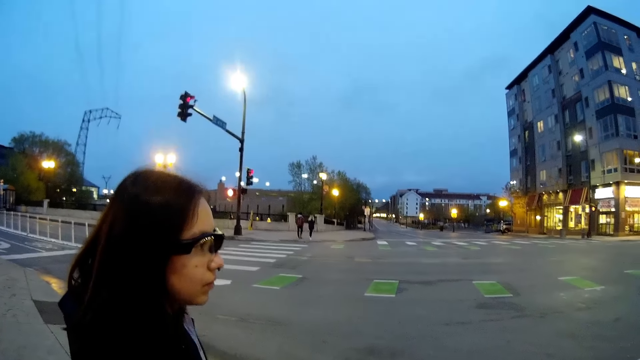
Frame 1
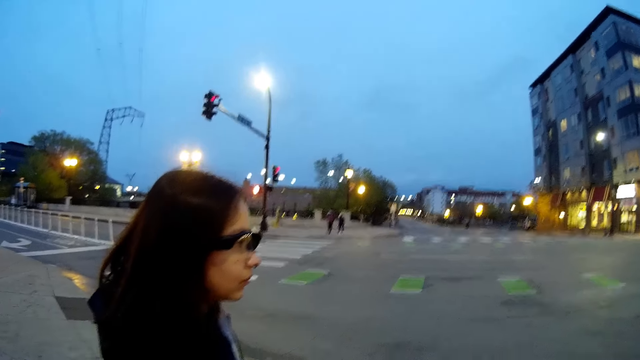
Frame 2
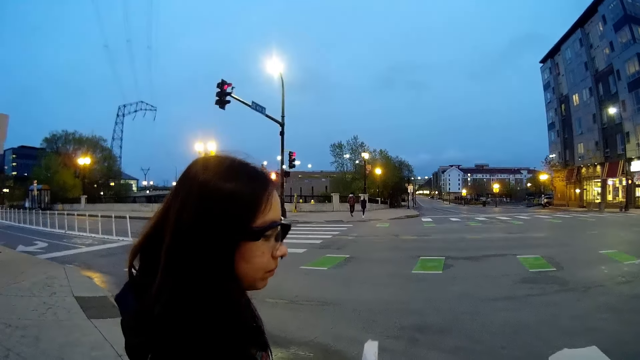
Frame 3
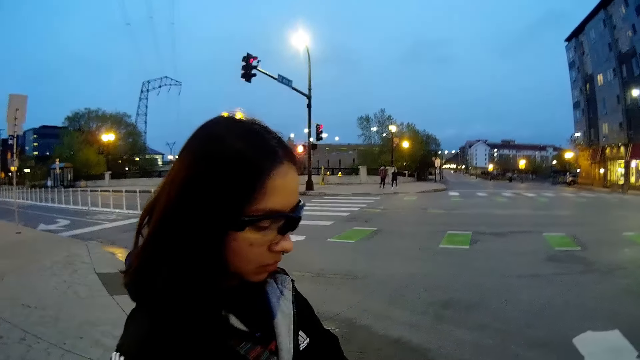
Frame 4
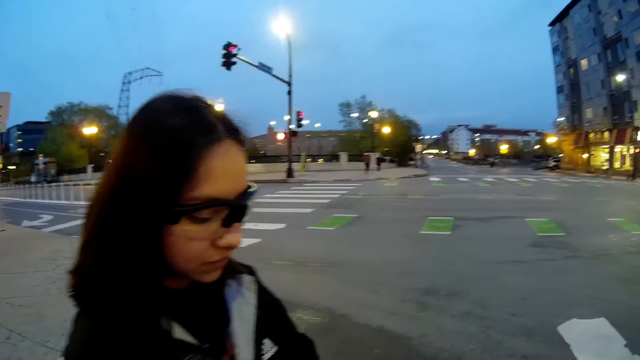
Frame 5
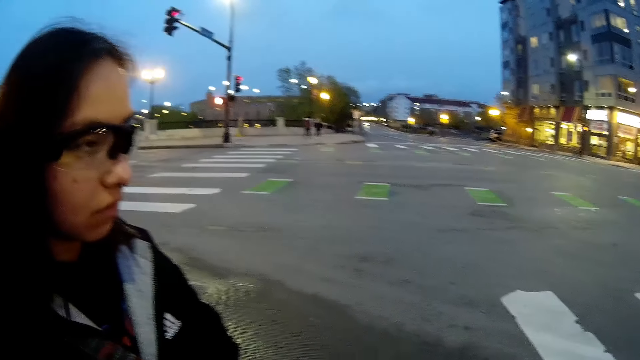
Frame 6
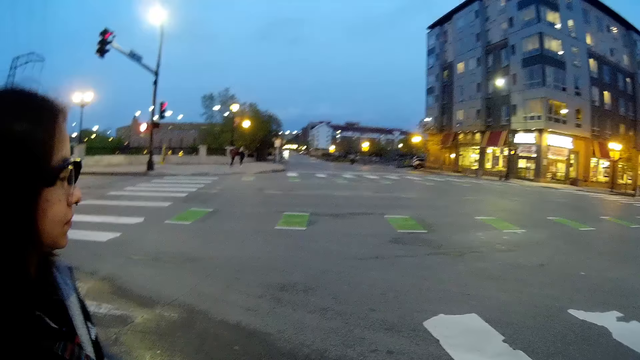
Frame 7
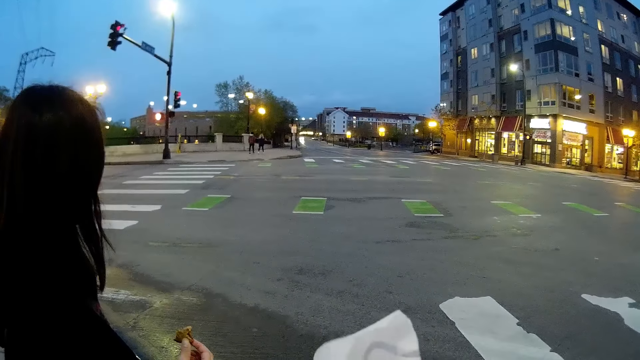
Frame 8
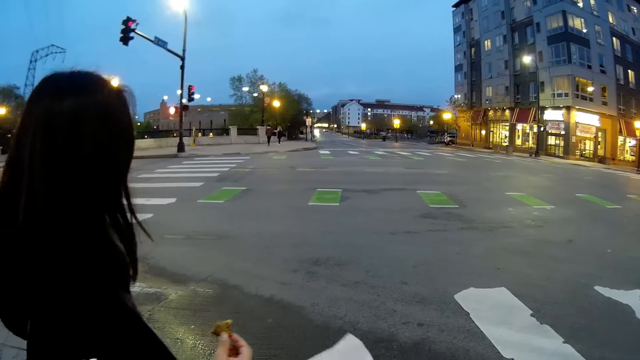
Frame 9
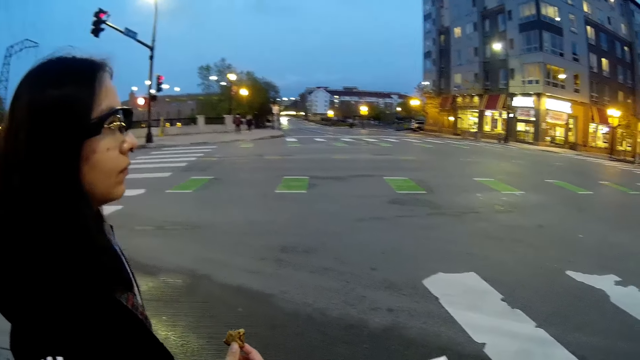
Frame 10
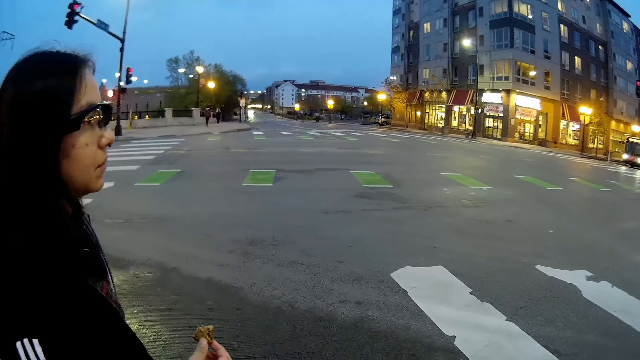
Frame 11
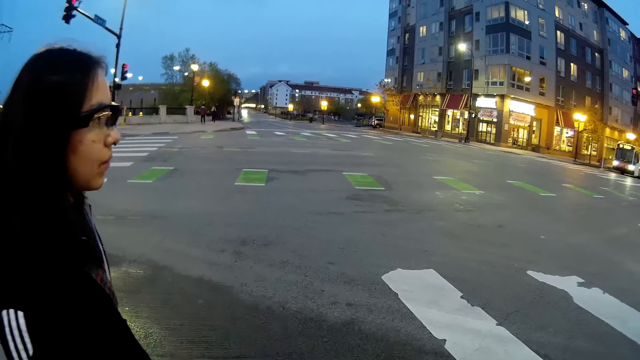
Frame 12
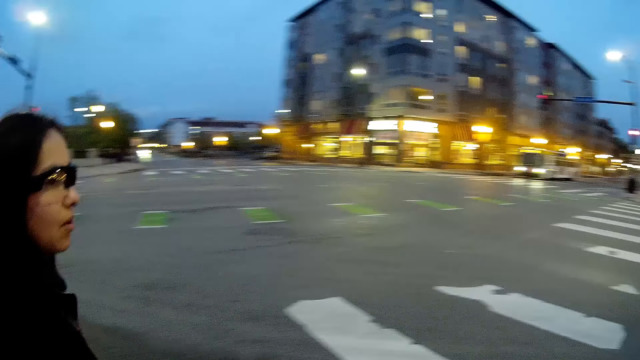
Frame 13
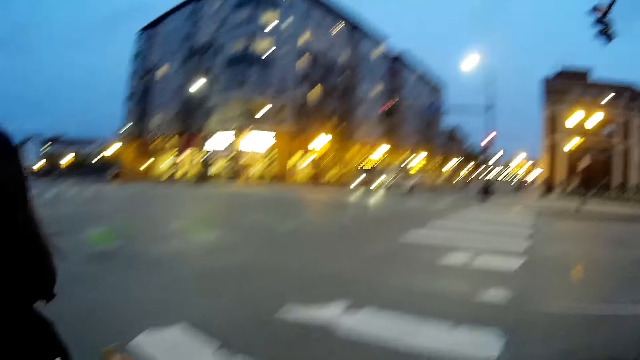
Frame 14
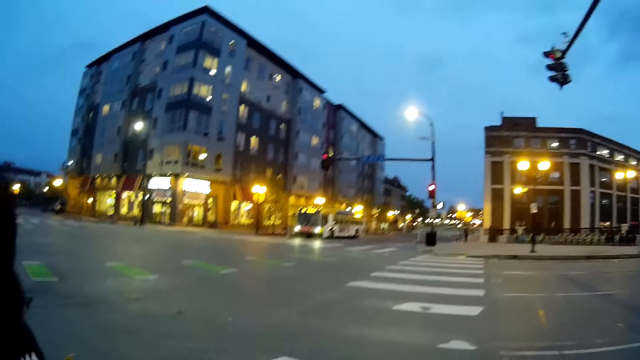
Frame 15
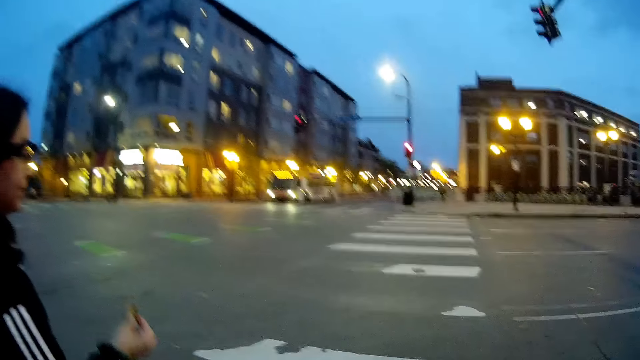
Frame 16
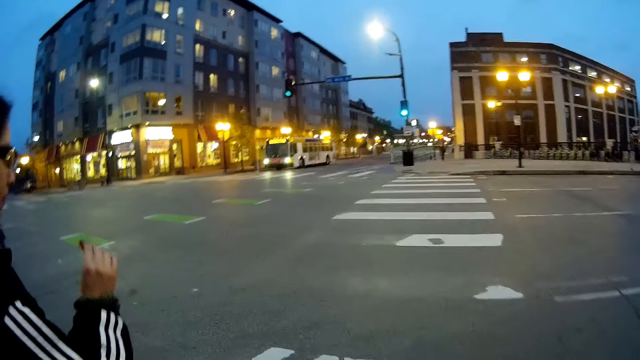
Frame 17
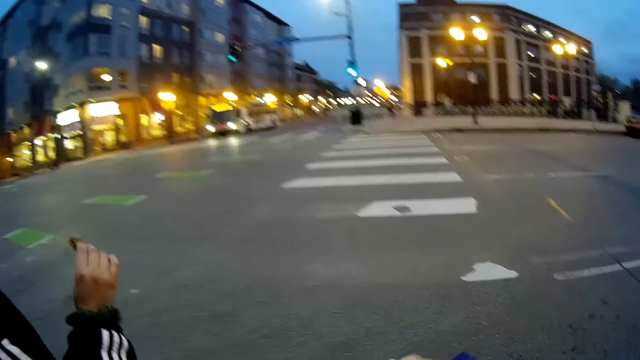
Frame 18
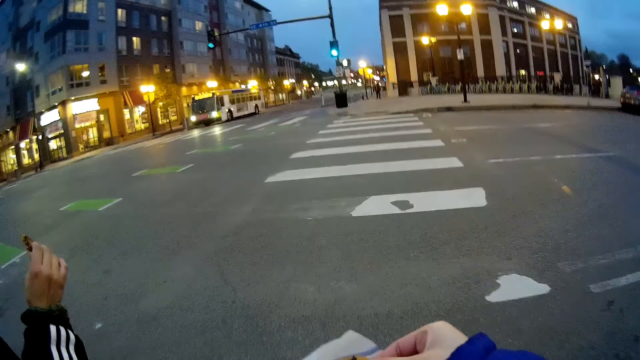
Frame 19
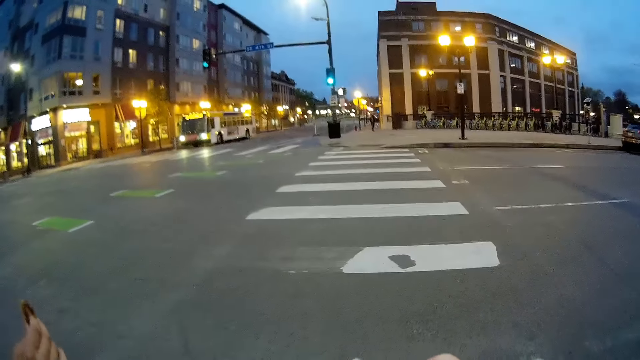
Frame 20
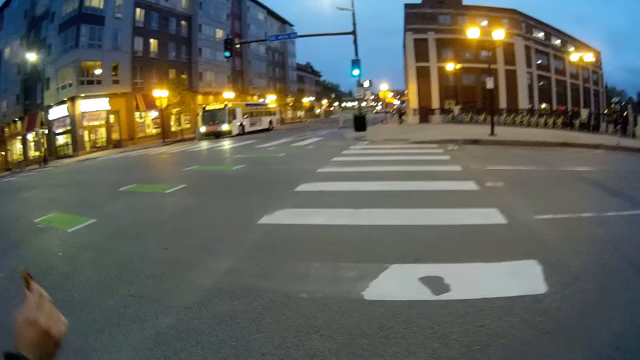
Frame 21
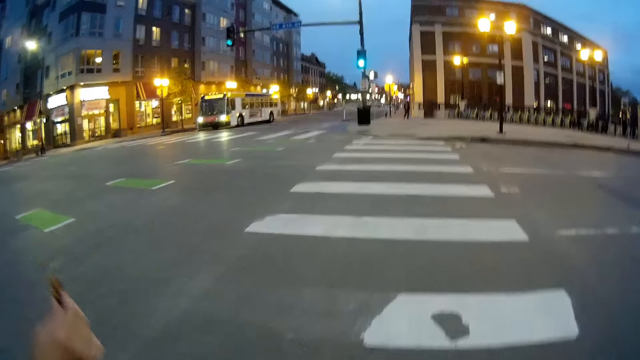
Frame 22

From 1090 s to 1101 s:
The camera wearer collects the paper wrap from the girl with her left hand. A woman converses with the camera wearer. The woman crosses a road. The camera wearer crosses the road. The woman holds a pizza in her right hand.

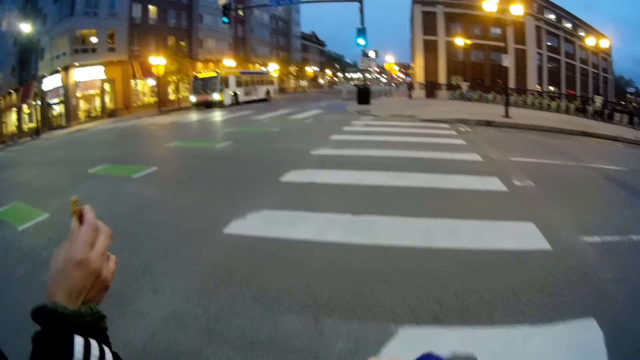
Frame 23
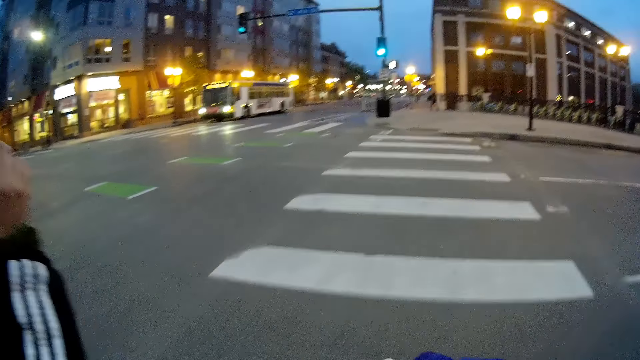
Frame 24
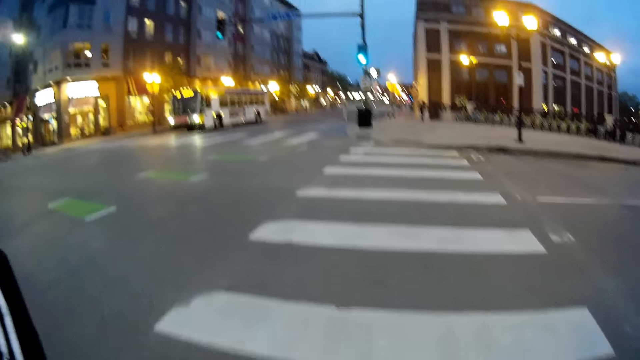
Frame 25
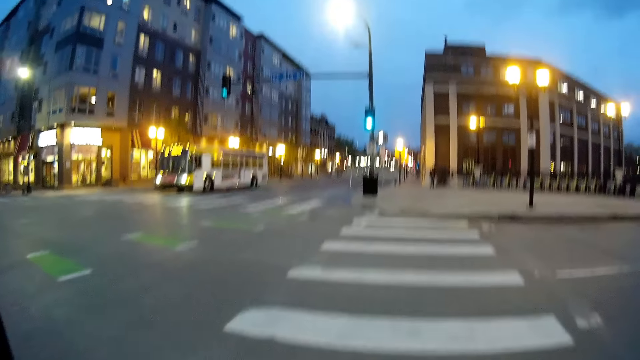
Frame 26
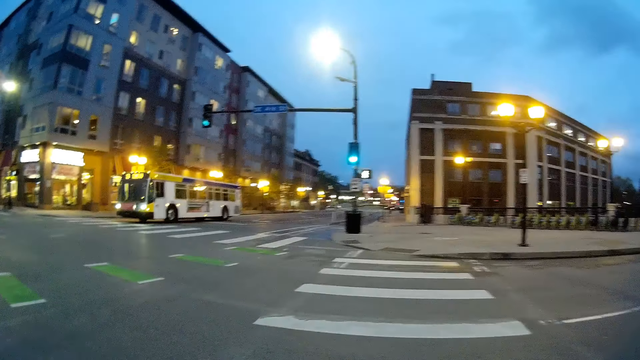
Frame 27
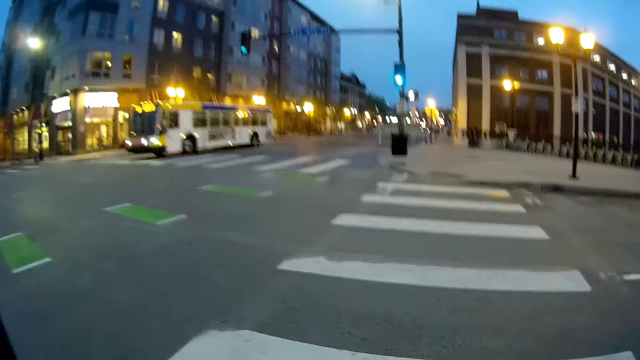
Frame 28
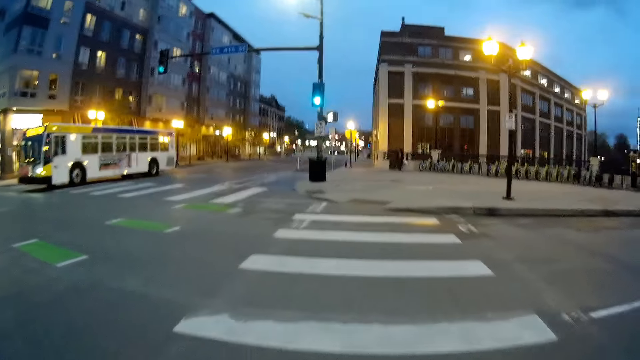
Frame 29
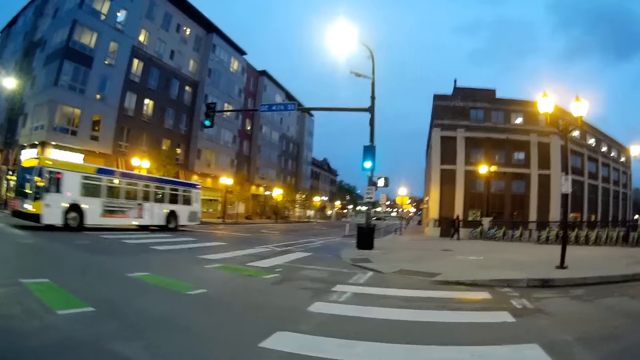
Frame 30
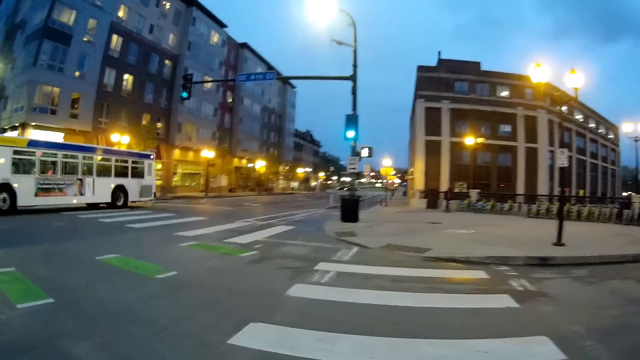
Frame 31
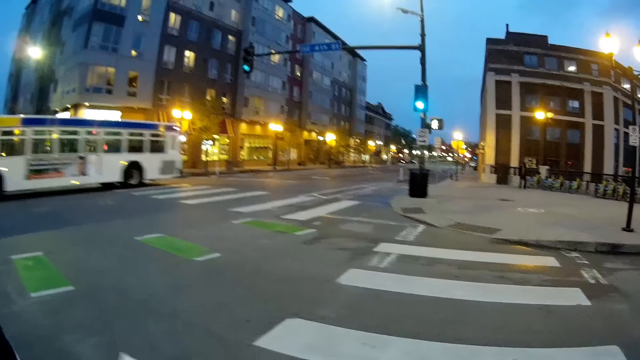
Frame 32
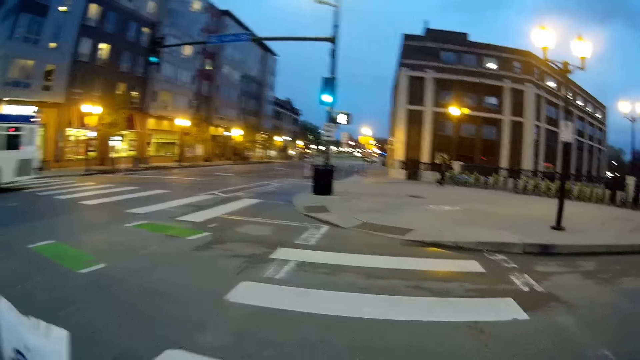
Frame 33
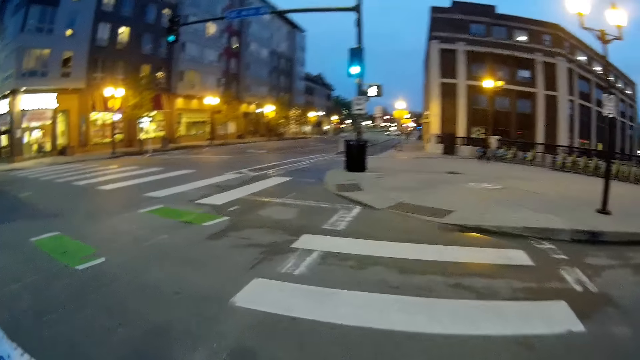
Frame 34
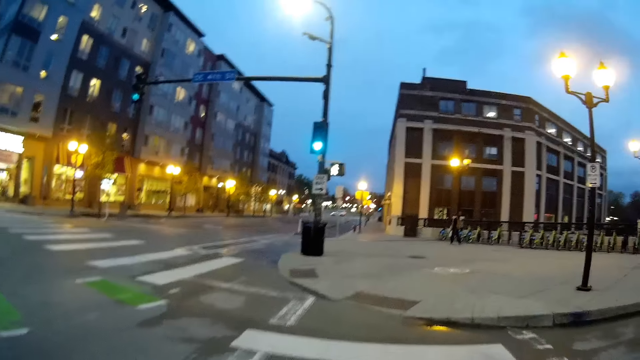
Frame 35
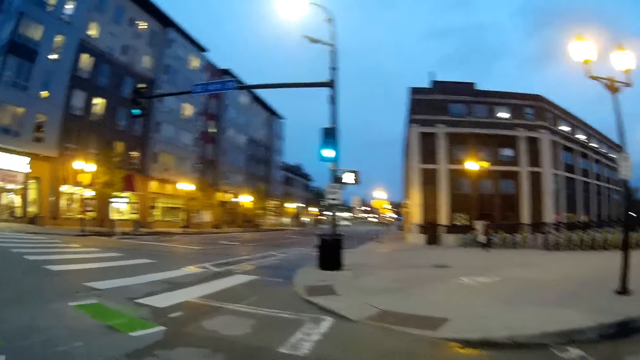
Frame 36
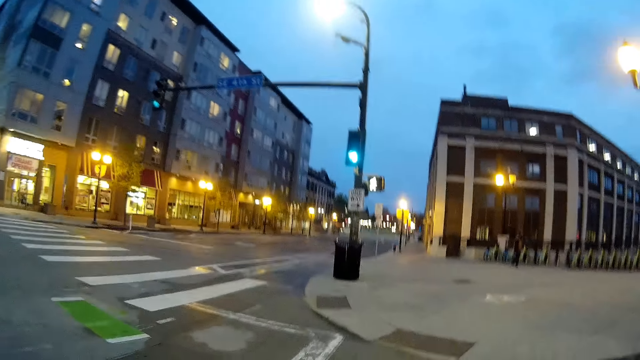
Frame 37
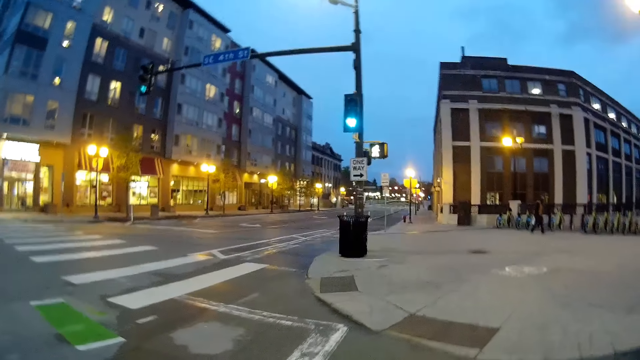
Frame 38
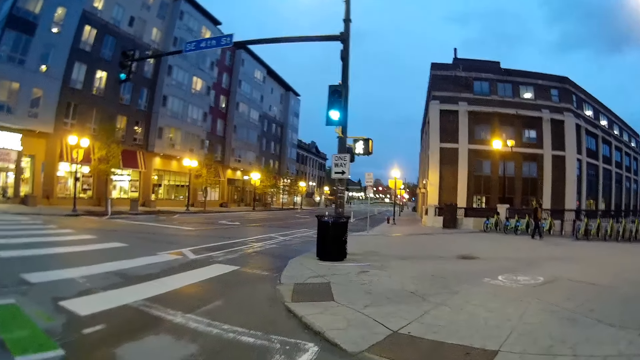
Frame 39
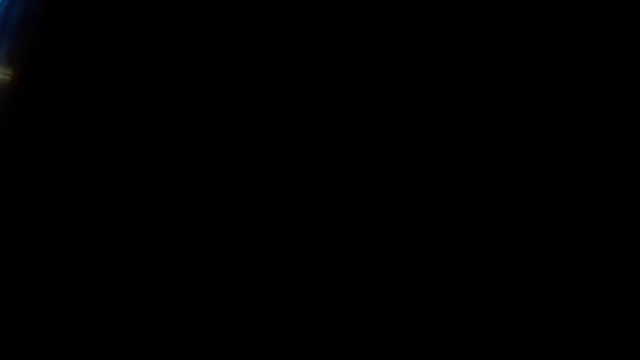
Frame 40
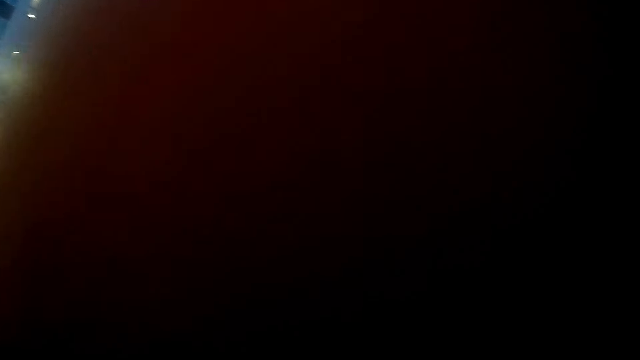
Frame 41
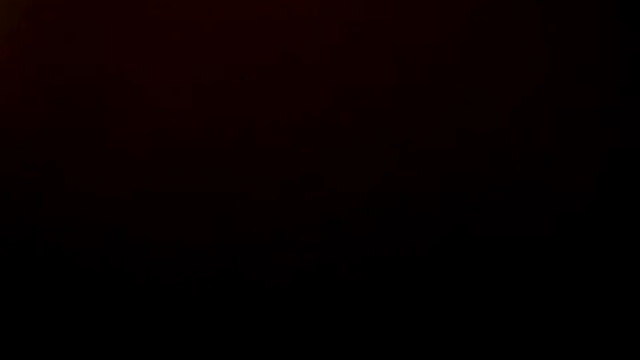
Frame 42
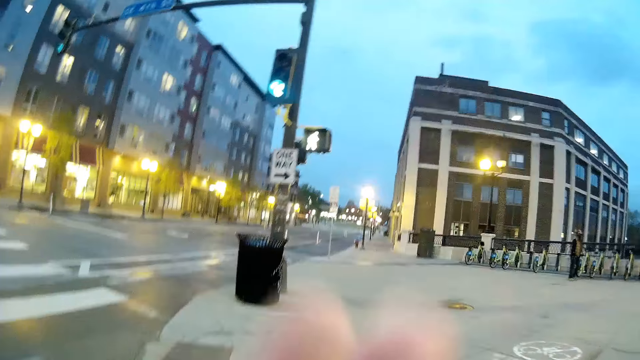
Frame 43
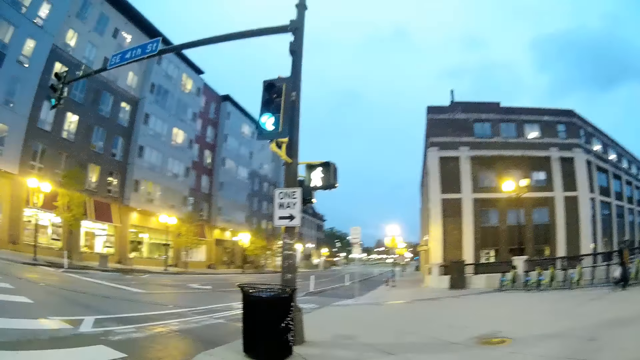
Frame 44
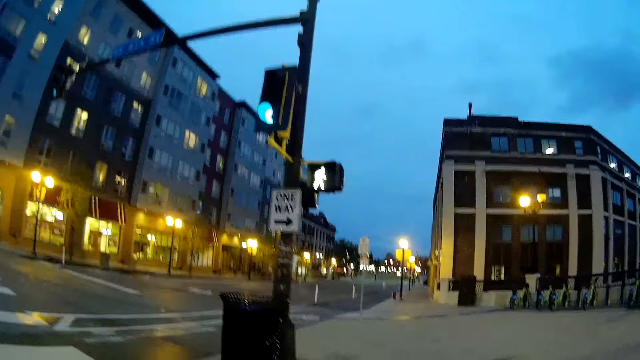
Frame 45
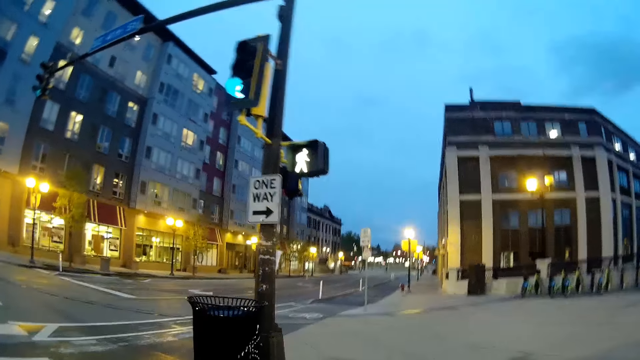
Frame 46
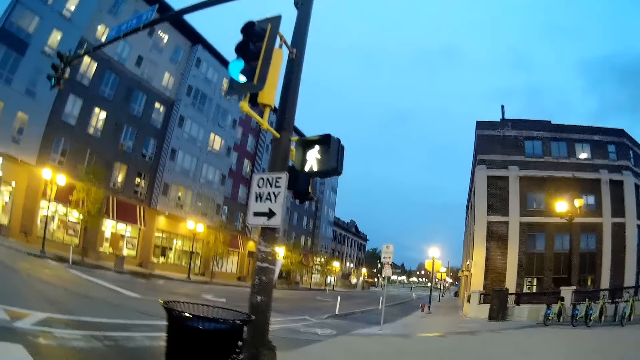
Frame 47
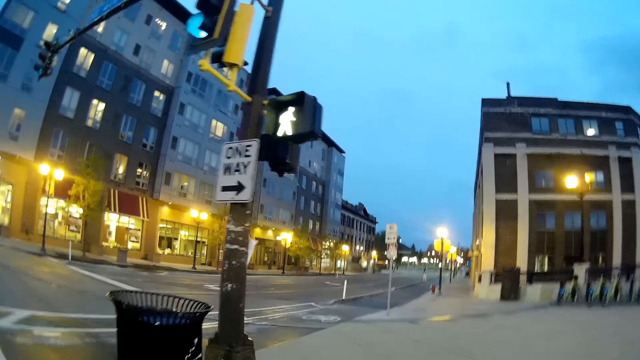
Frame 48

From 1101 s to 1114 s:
A bus drives past the camera wearer. A man walks along the street. A woman is holding a bag in her right hand. The camera wearer touches her glasses with her left hand. She drops her left hand.
